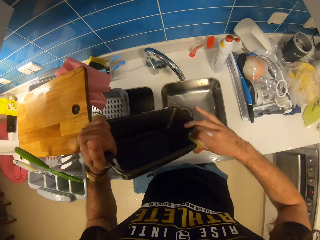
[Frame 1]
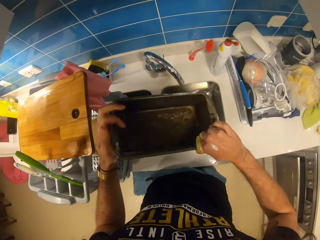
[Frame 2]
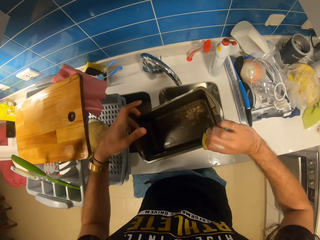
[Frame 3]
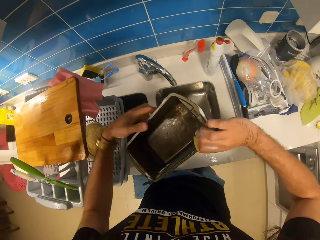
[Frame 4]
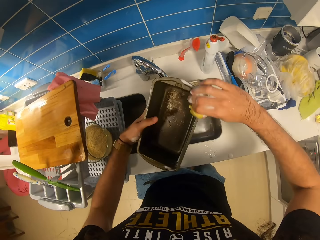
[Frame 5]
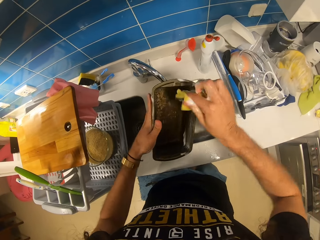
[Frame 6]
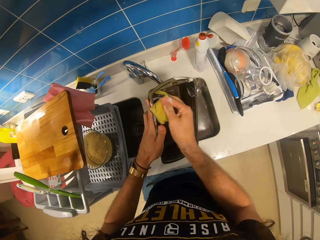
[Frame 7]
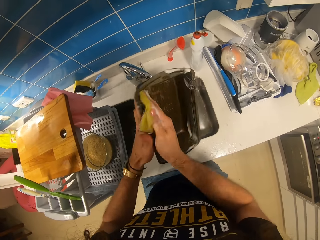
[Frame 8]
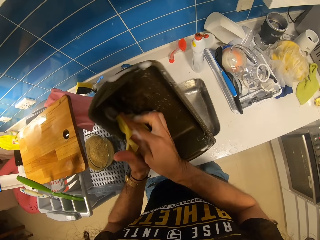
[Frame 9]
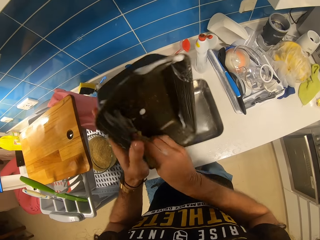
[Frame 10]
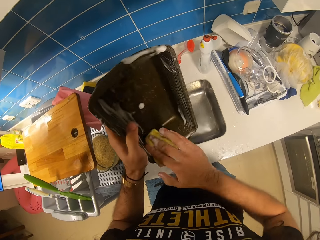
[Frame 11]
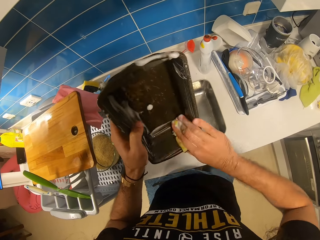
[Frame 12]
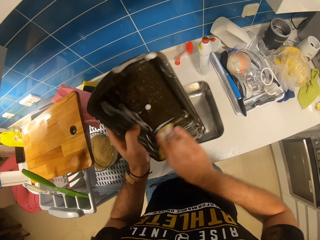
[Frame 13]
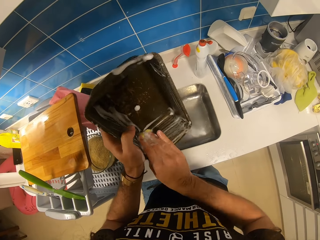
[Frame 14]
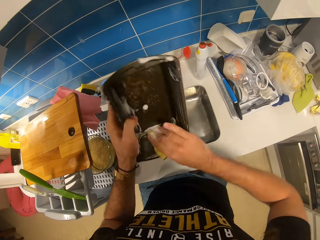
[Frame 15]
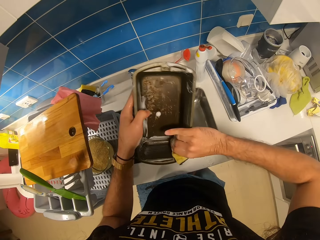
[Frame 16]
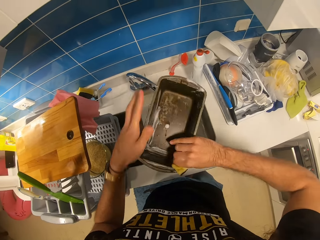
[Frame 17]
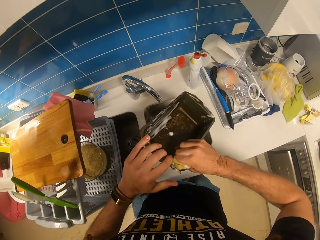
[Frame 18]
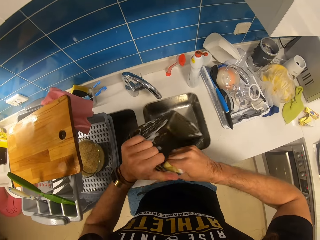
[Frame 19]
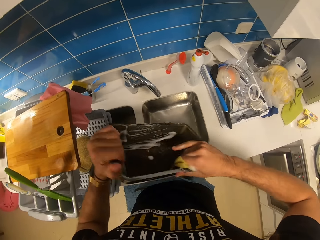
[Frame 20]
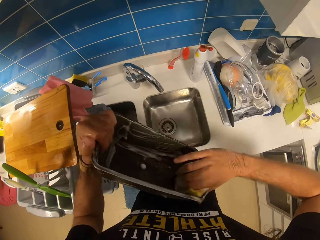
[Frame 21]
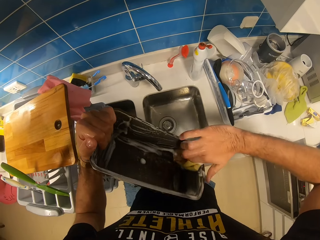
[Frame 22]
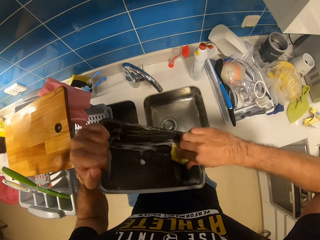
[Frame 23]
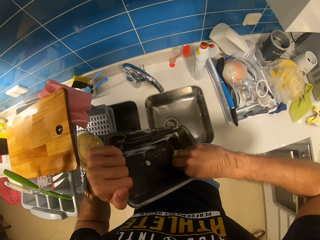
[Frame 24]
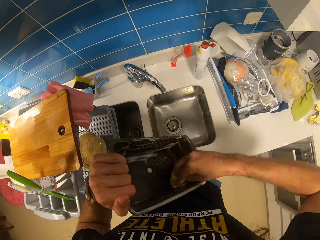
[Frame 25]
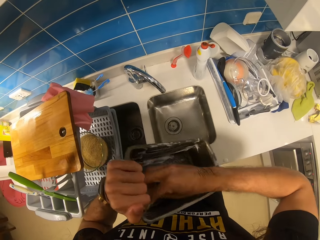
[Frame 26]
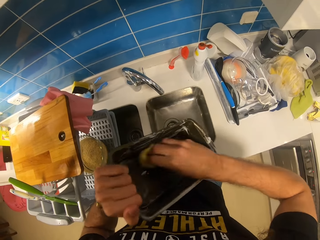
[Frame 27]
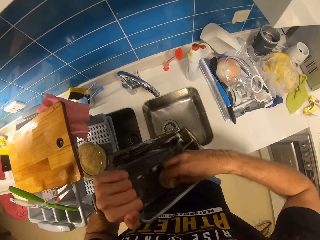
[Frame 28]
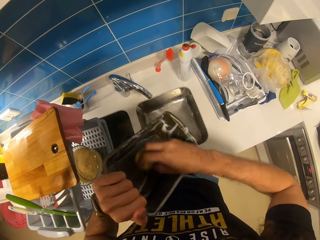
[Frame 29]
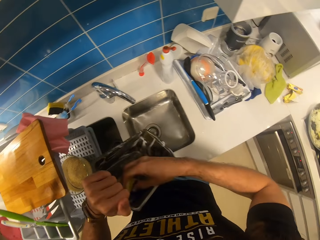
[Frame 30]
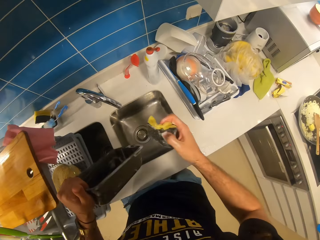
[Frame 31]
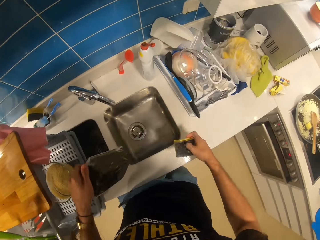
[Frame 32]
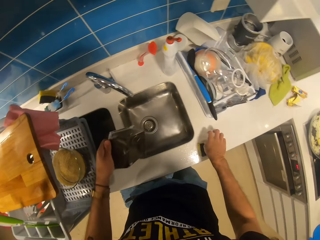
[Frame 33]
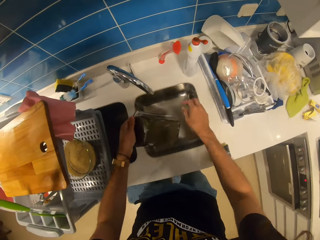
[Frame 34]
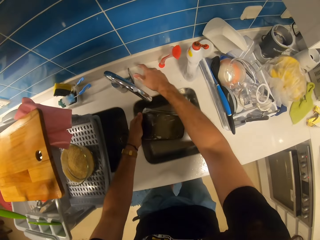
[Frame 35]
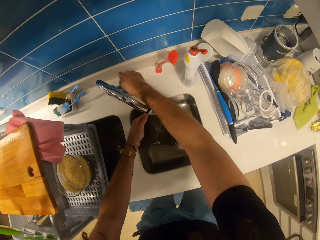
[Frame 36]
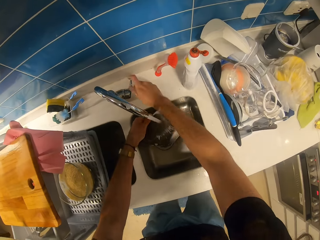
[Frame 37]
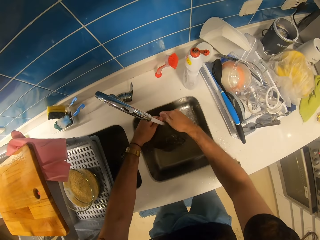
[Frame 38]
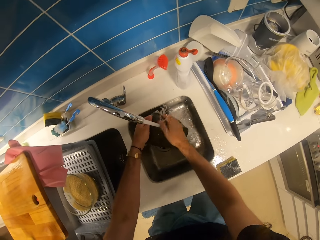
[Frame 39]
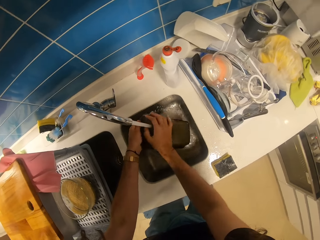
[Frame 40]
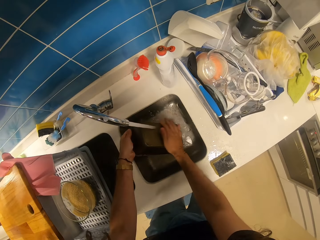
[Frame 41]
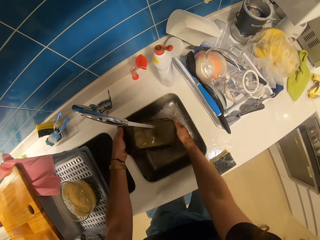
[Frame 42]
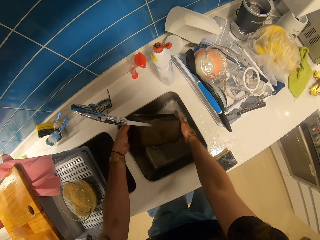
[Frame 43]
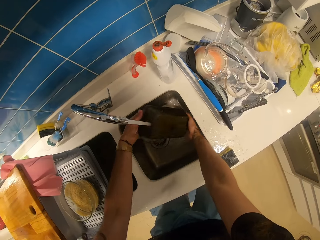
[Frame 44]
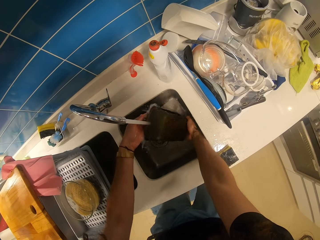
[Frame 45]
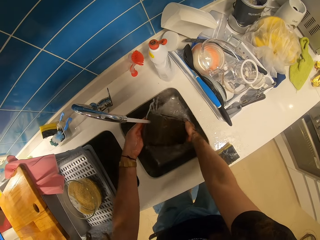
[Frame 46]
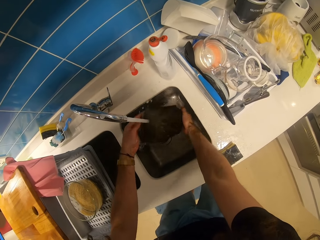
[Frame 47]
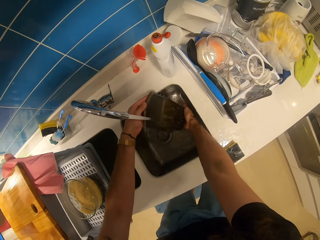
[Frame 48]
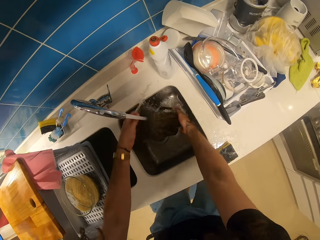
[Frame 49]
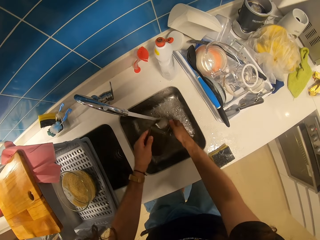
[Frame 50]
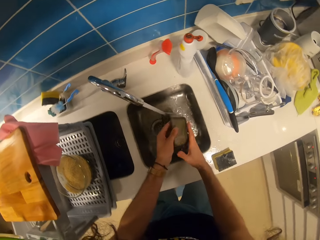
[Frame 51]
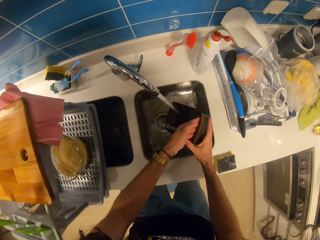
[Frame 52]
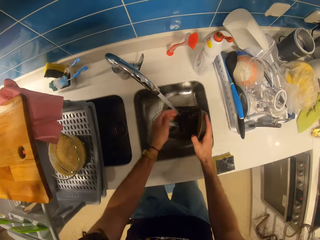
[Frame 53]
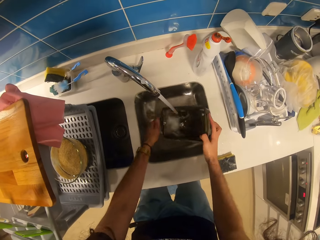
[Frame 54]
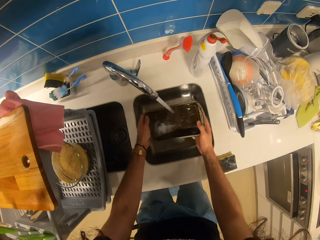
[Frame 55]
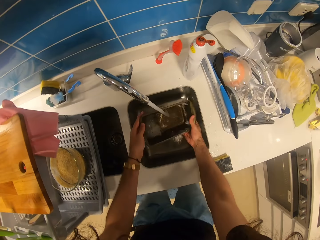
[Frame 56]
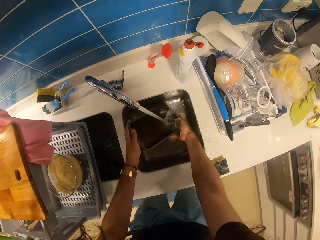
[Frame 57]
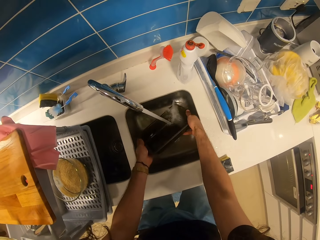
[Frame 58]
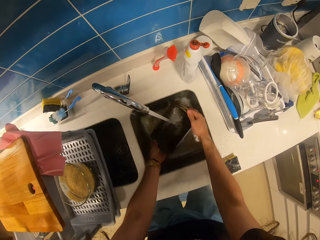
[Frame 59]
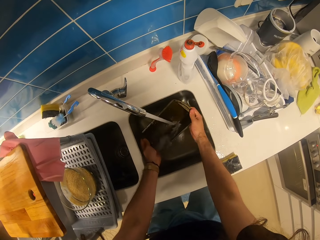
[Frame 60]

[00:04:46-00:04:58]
The camera wearer drops the sponge on the kitchen counter. They run water, raise a hand towards the tap and open the tap. They wash the lunch box or pastry pan in the sink.

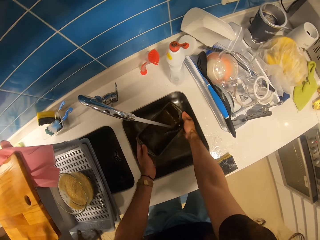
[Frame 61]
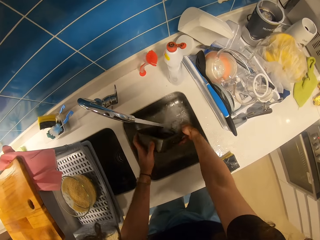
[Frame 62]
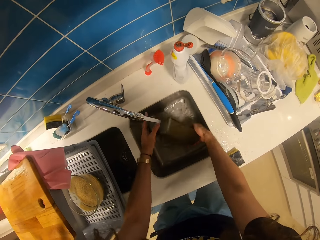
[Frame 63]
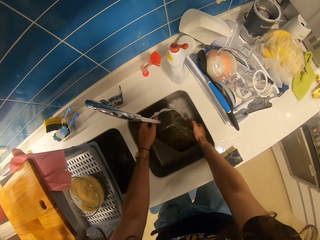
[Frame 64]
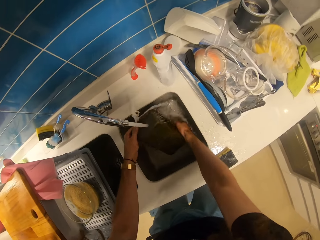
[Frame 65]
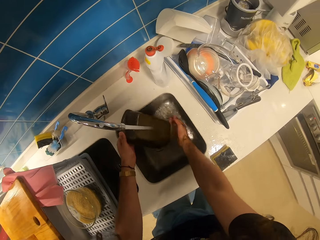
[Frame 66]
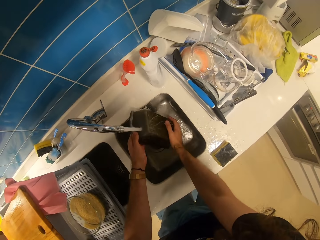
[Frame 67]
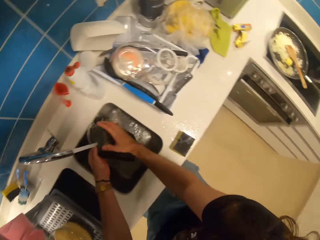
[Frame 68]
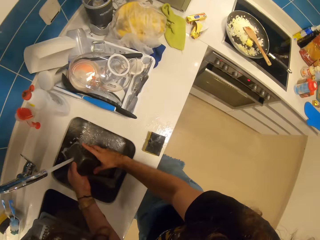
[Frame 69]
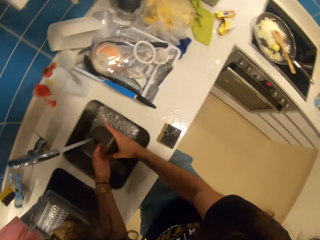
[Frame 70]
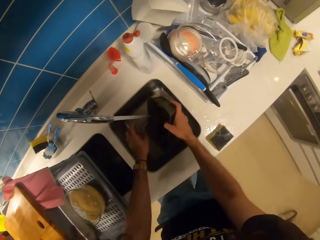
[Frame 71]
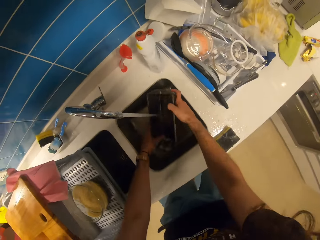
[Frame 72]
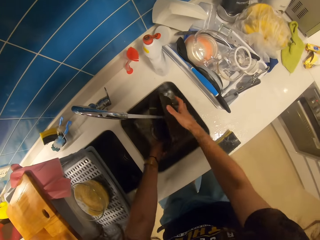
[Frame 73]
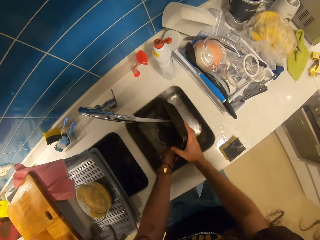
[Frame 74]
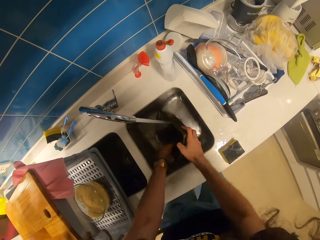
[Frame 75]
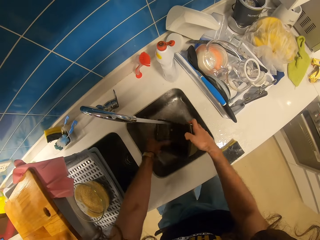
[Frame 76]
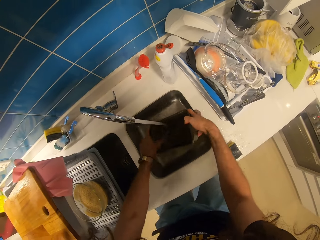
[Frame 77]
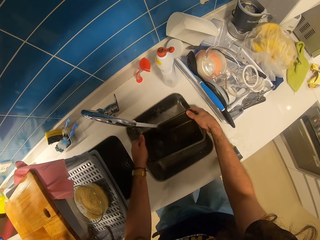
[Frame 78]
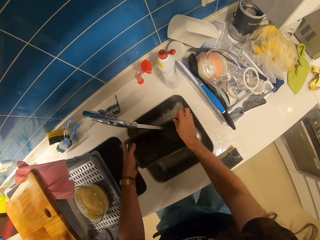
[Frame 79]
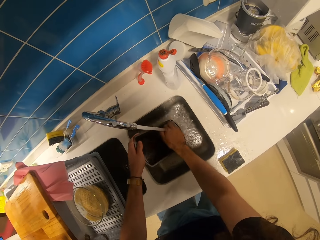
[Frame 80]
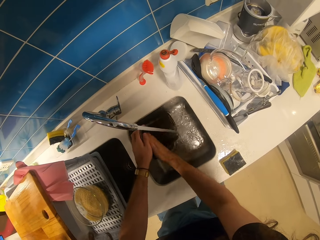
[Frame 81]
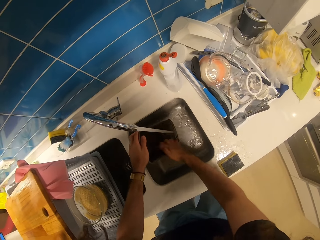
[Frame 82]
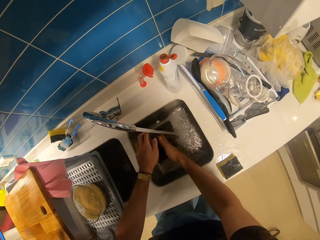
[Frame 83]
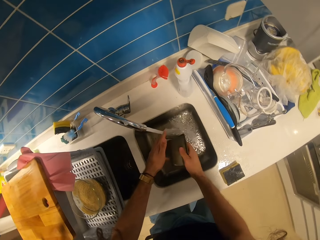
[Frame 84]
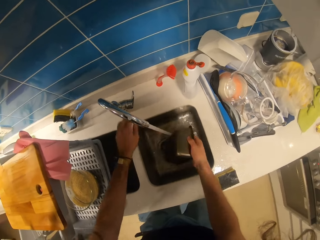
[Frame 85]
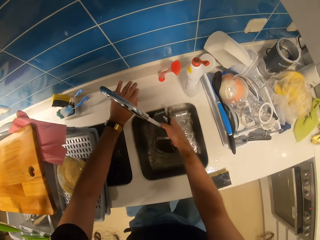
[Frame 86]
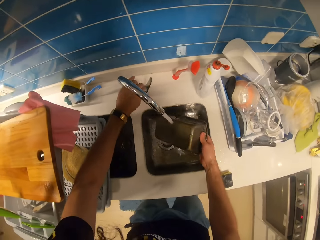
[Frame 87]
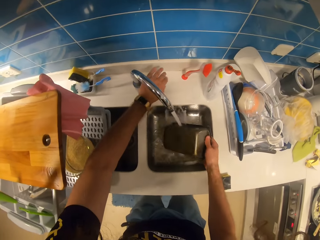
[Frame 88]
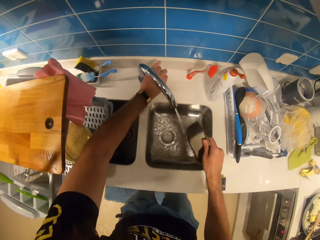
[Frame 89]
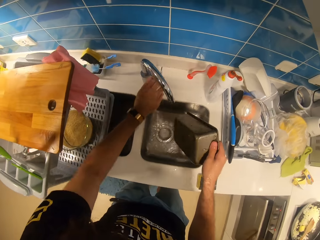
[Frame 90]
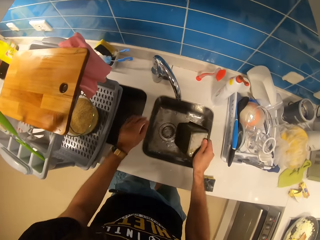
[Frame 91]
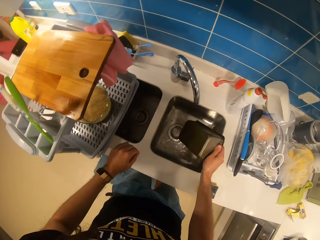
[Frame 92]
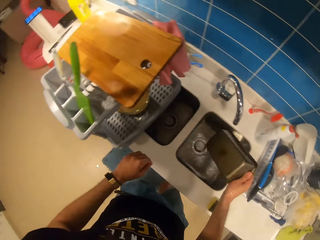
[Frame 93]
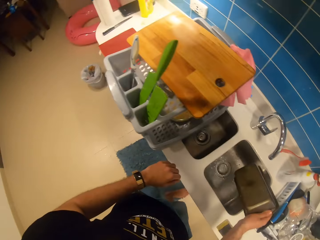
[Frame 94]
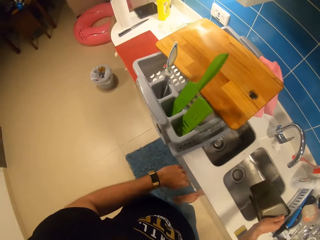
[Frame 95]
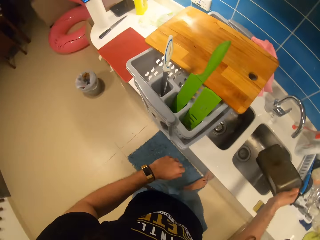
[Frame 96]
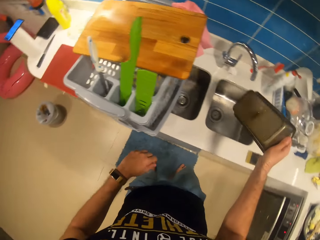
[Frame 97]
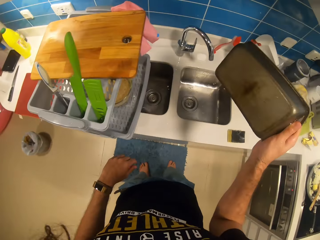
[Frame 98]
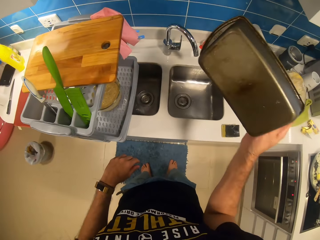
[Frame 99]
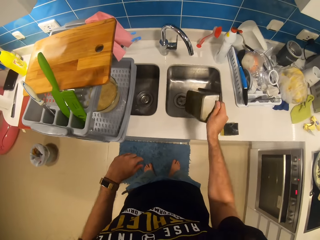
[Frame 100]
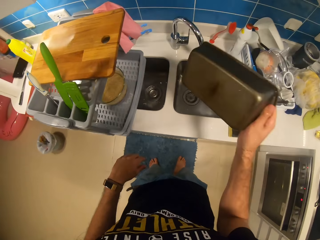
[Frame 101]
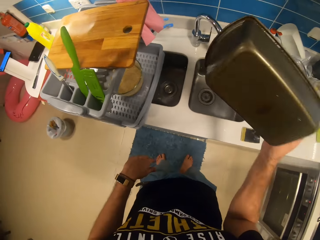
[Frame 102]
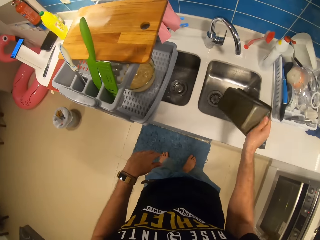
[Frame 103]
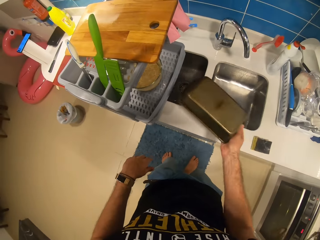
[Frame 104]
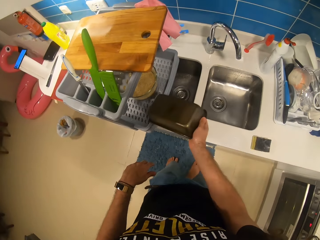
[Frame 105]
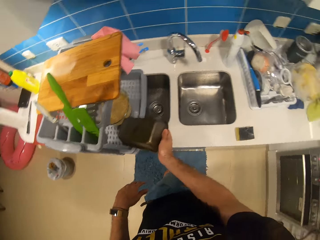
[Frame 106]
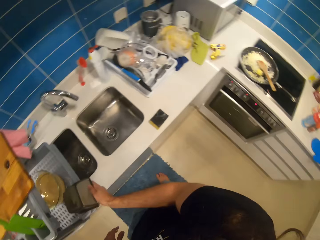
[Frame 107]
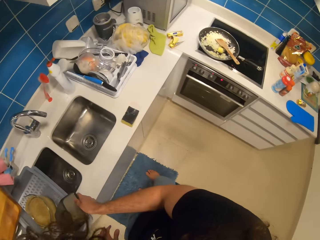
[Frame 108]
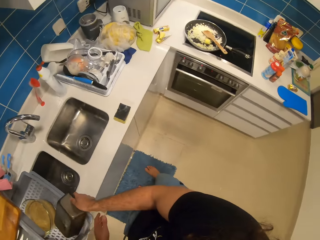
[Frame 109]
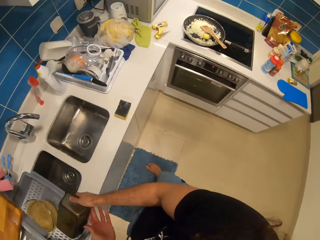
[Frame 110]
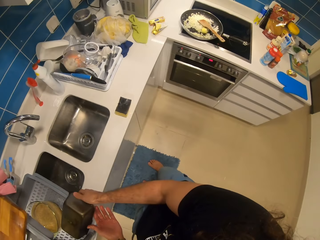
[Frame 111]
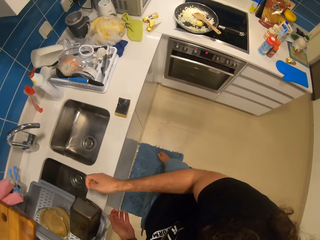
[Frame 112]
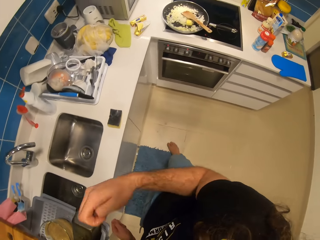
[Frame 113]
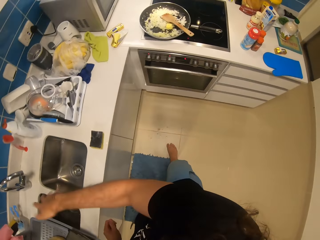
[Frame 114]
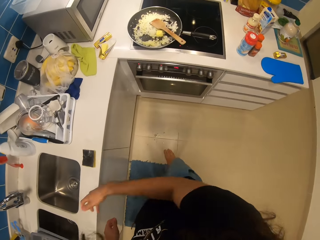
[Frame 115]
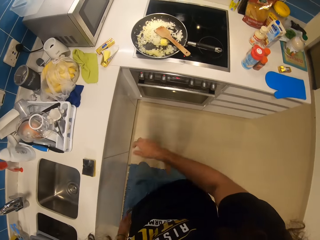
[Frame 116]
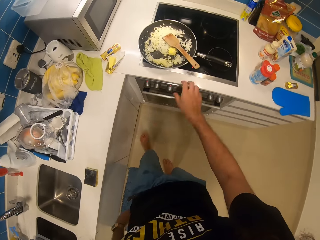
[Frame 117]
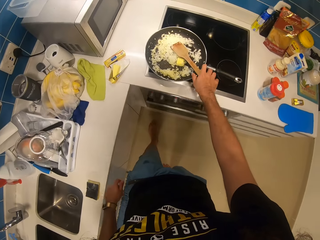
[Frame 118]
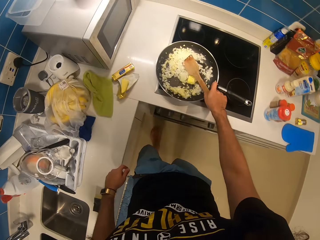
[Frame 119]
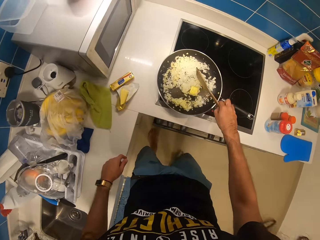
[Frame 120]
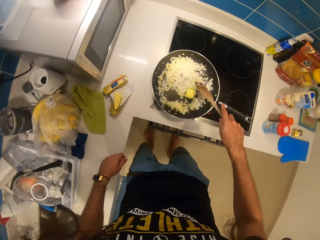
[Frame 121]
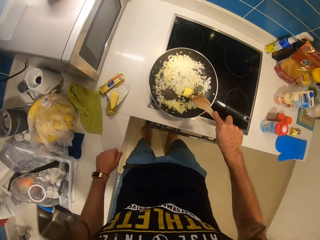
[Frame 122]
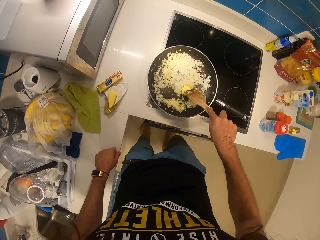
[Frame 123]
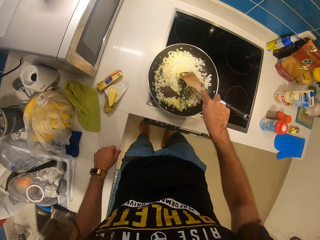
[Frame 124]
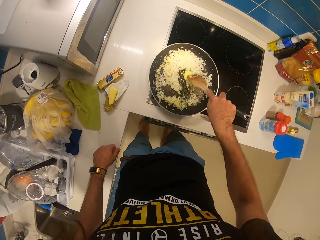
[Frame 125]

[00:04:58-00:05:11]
The camera wearer raises a hand towards the tap, holds the tap and closes the tap. They shake the lunch box or pastry pan. They drop the pastry pan in the plate rack or cutlery holder. They shake the hand, turn towards the stove and hold a wooden spoon.
